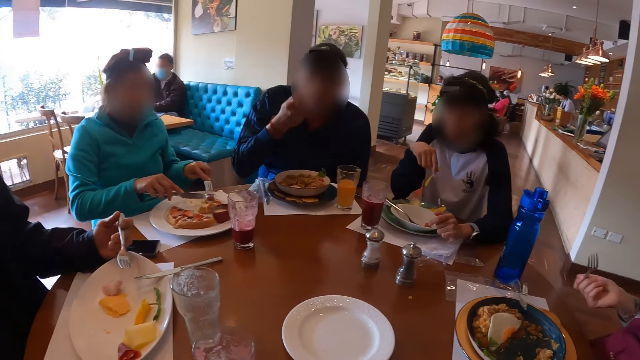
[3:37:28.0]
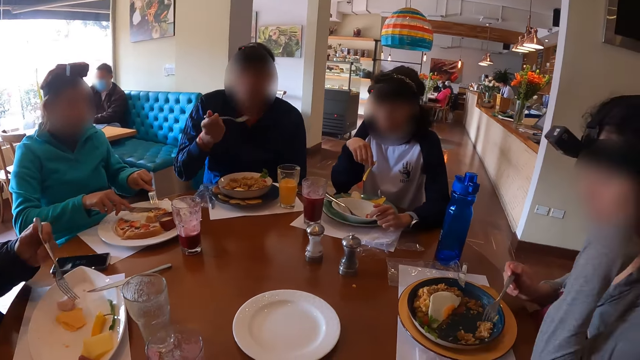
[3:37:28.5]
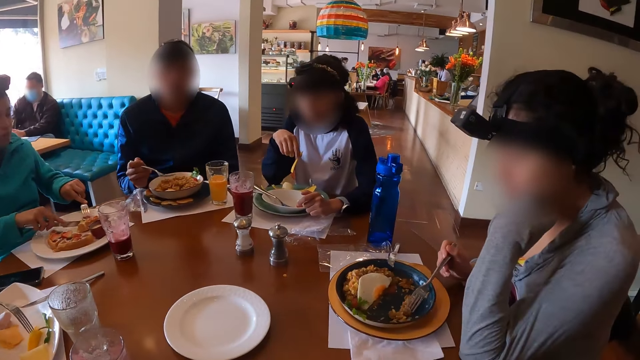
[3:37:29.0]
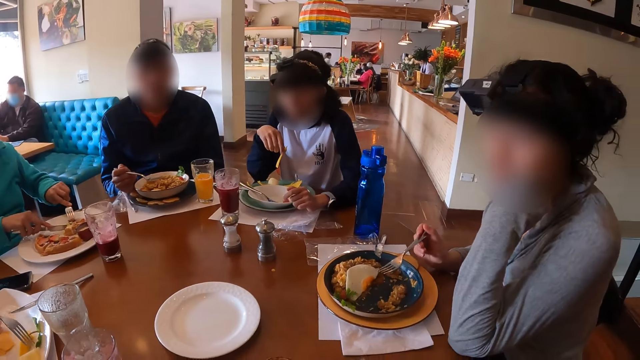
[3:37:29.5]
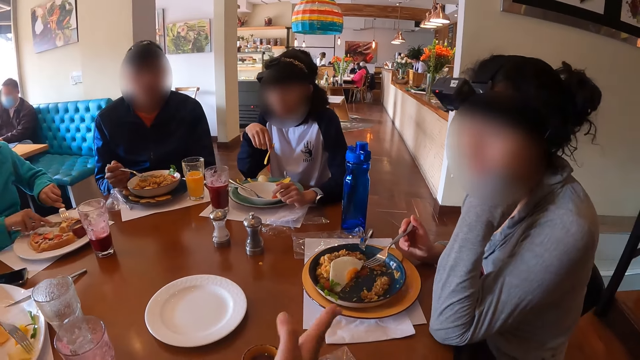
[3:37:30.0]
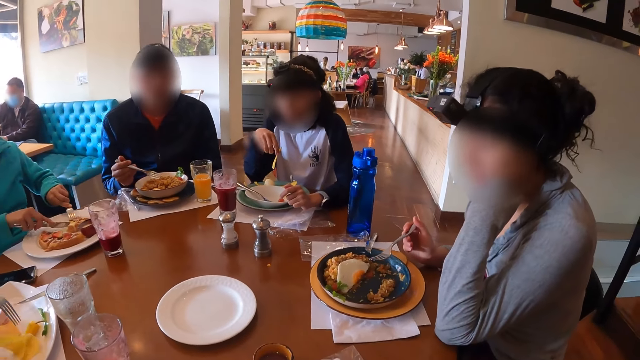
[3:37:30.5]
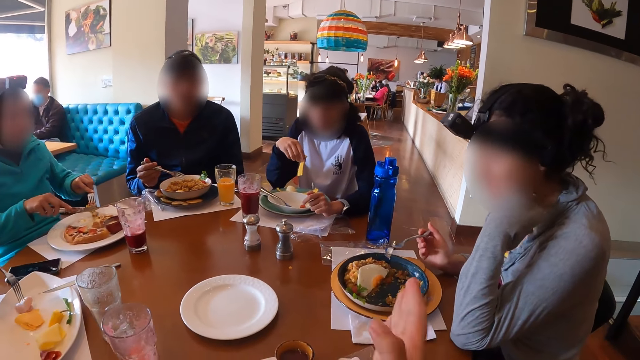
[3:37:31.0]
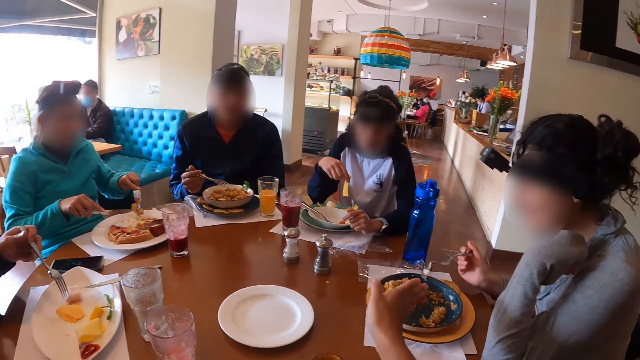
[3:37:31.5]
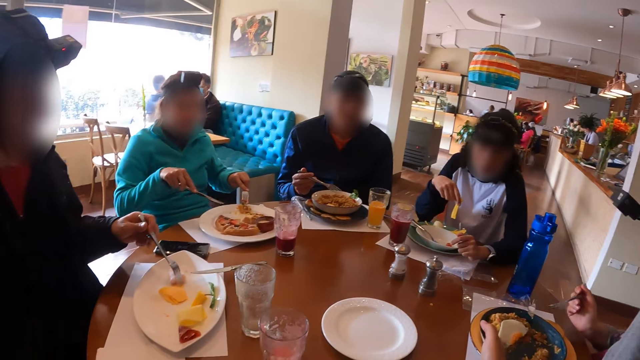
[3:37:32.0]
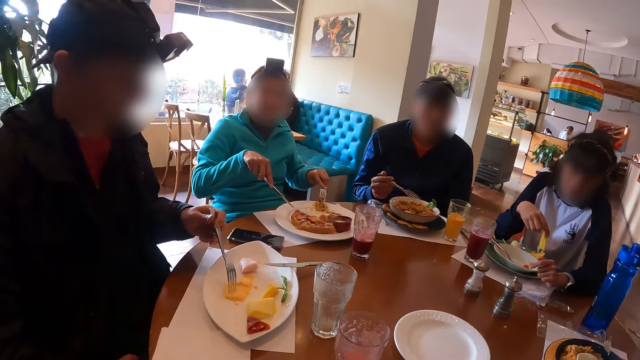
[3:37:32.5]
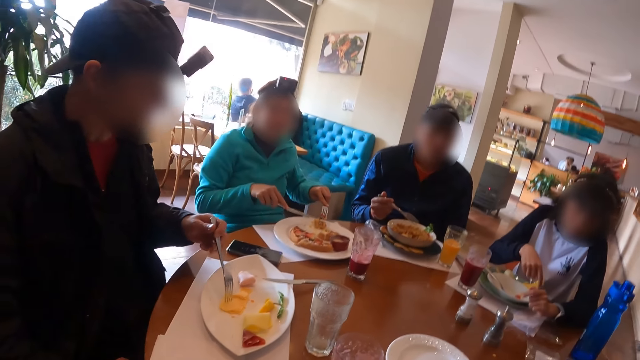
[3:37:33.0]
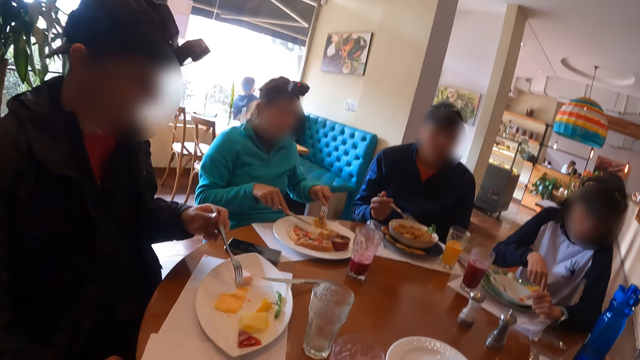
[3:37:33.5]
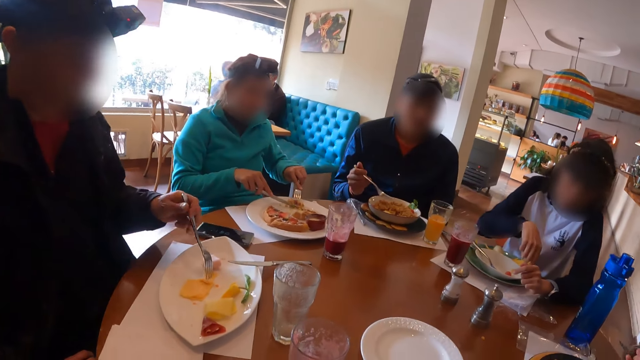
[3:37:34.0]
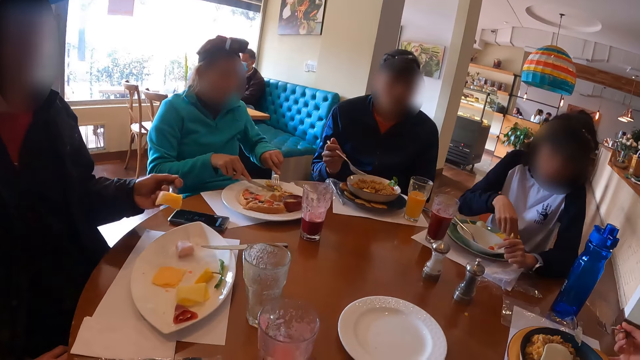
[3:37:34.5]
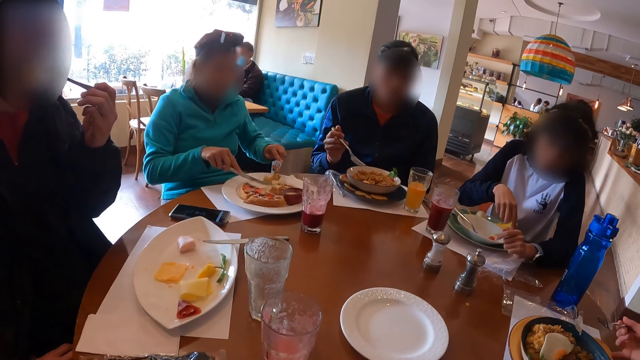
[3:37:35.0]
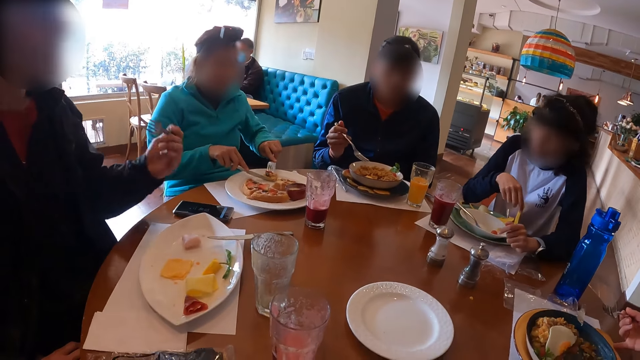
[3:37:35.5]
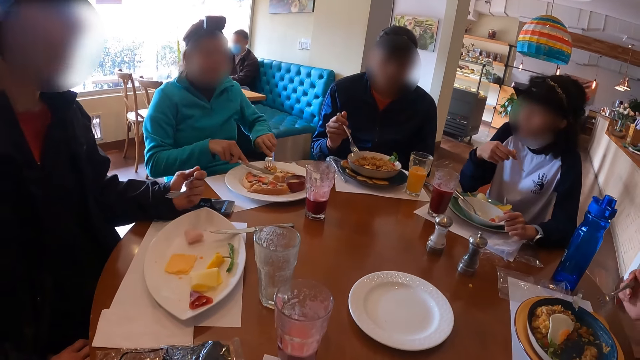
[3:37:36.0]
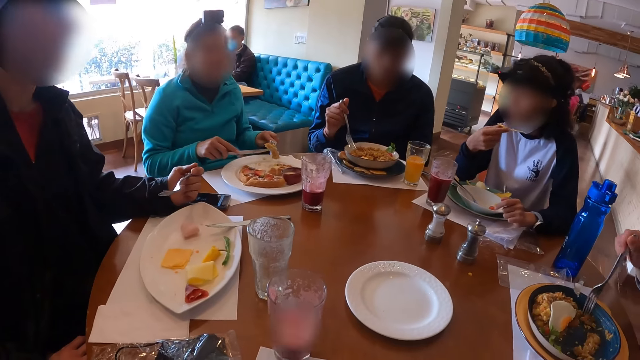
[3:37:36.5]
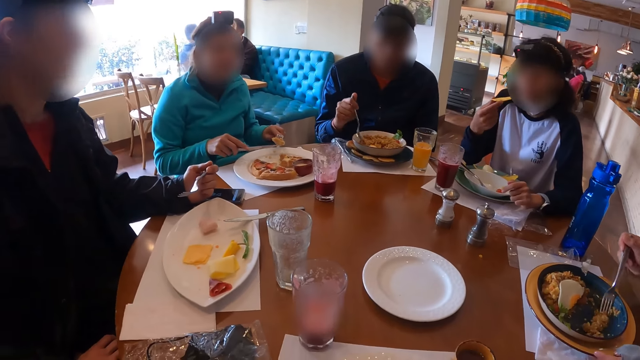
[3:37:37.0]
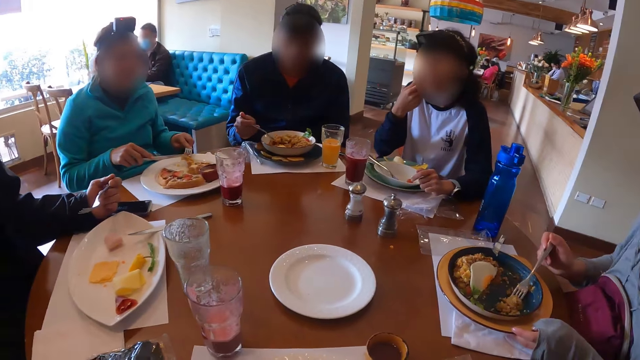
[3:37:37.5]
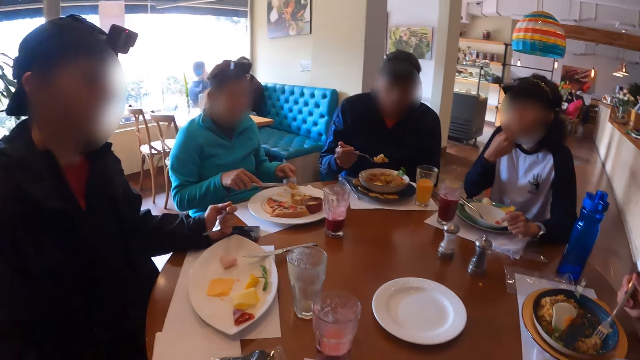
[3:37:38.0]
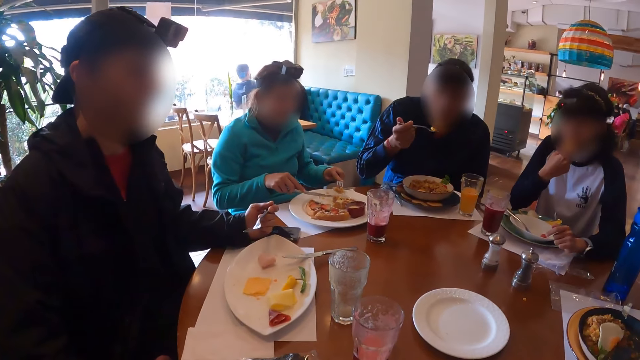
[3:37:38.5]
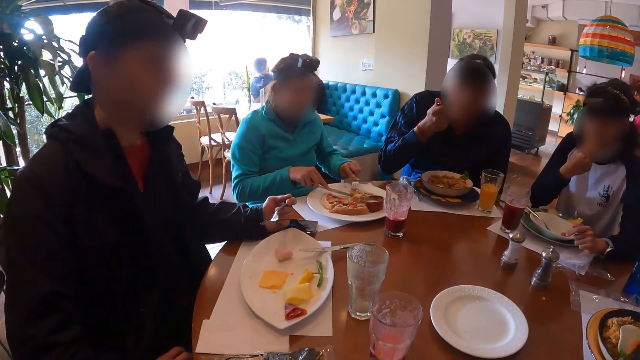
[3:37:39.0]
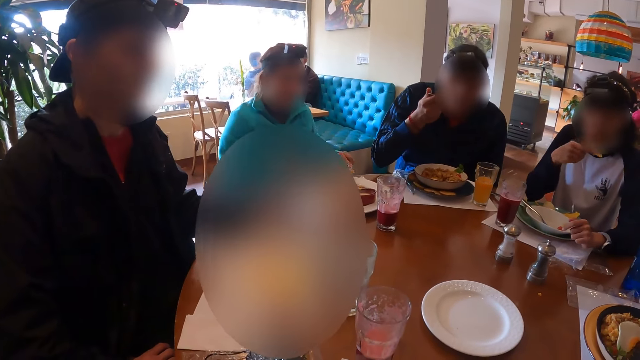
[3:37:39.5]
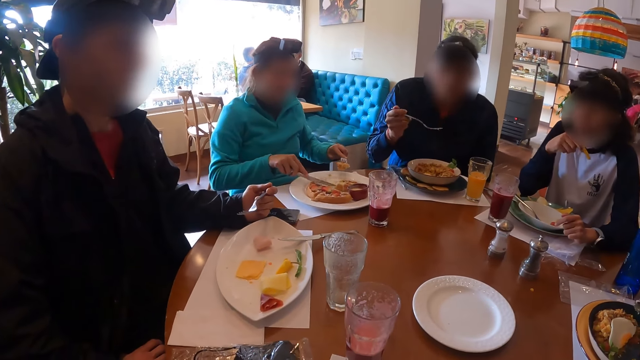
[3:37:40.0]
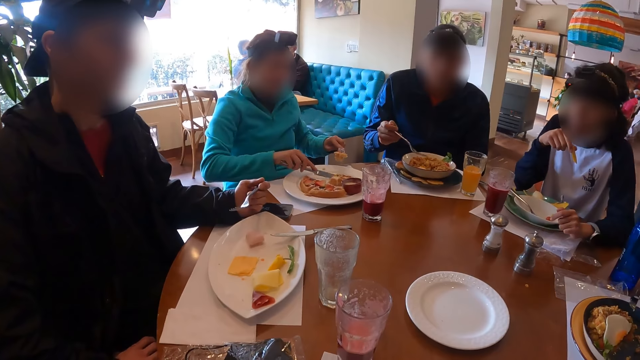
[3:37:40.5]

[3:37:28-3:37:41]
A man eats food from the plate on the table with the fork in his left hand. The camera wearer converses with a woman. Another woman scoops cream with the chips in her right hand from the plate on the table. The camera wearer, two men and three ladies eat food in a restaurant. The first woman eats food from the plate on the table with the fork in her right hand. The second woman eats out of the chips in her right hand. A third woman converses with the second woman. Another man eats food from the plate on the table with the fork in his right hand.

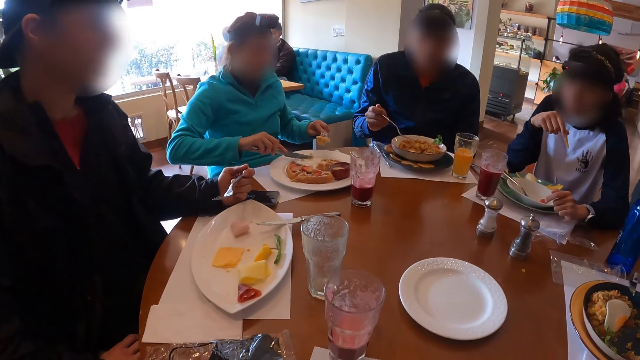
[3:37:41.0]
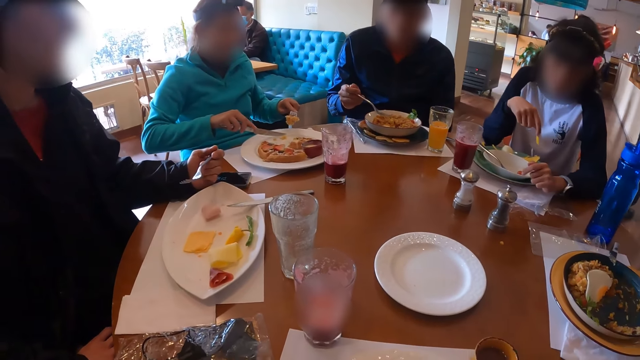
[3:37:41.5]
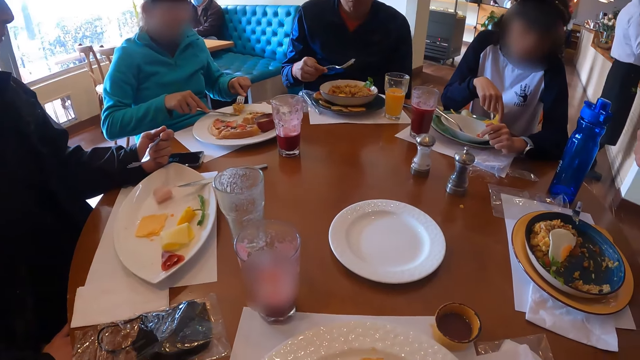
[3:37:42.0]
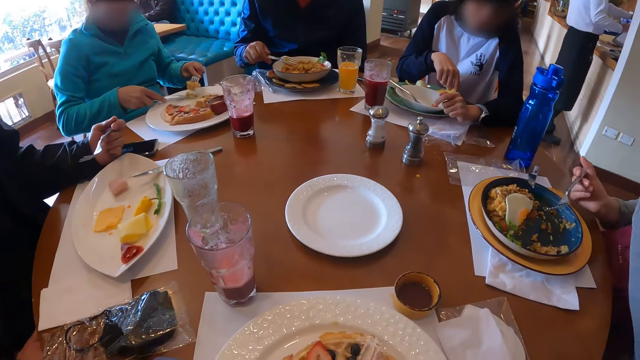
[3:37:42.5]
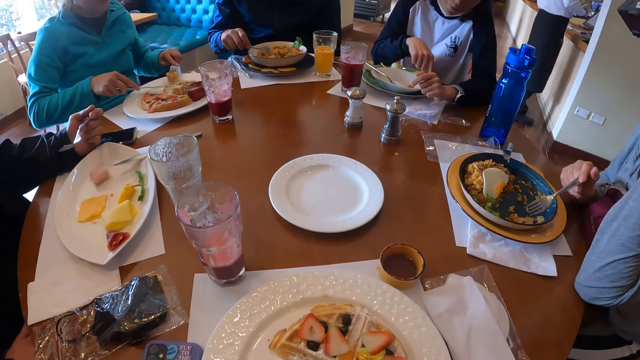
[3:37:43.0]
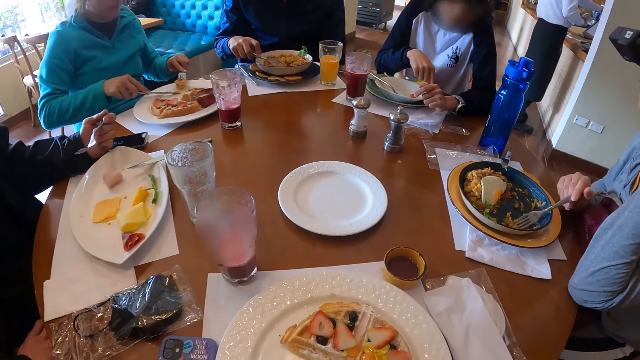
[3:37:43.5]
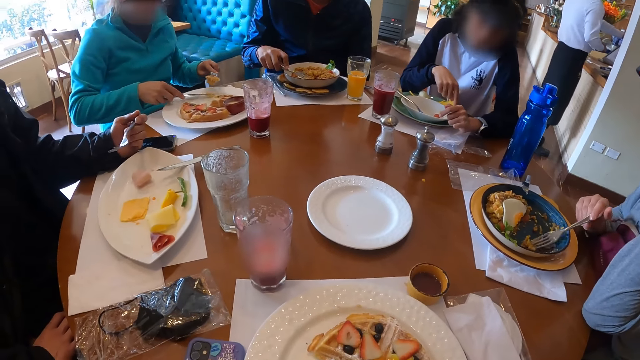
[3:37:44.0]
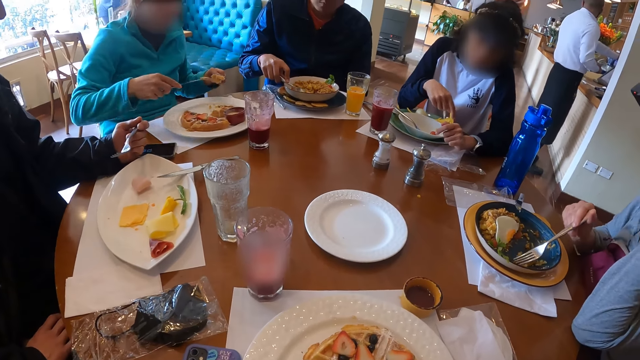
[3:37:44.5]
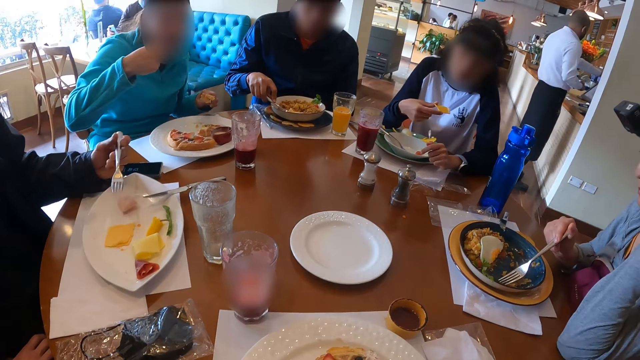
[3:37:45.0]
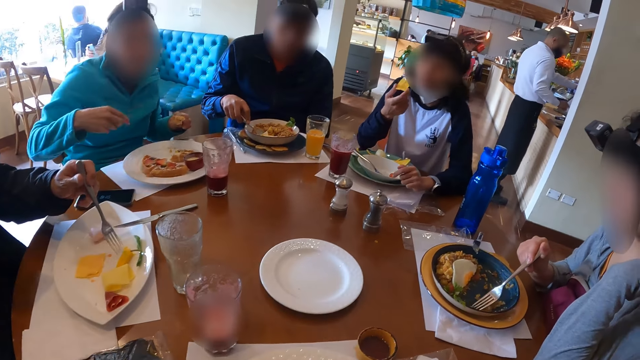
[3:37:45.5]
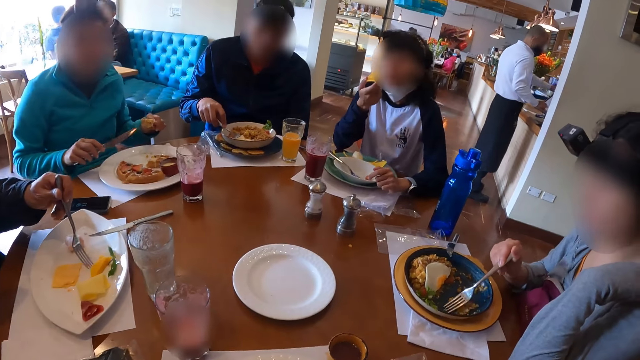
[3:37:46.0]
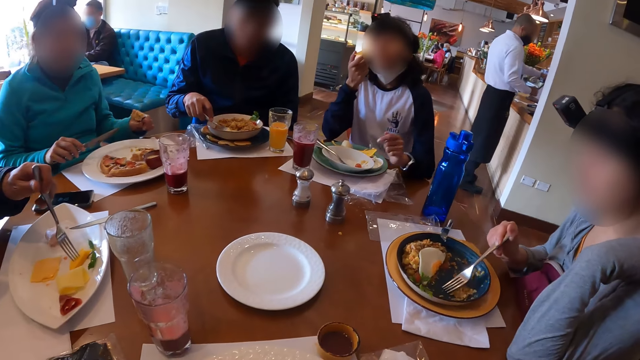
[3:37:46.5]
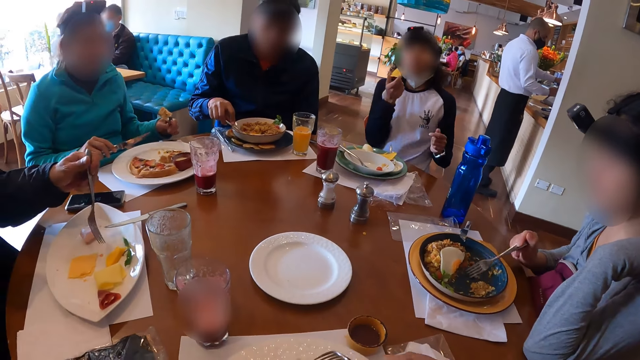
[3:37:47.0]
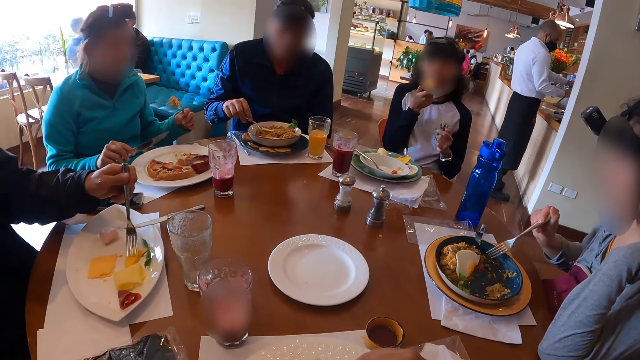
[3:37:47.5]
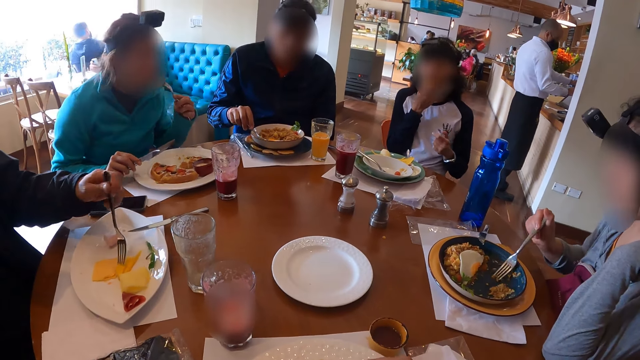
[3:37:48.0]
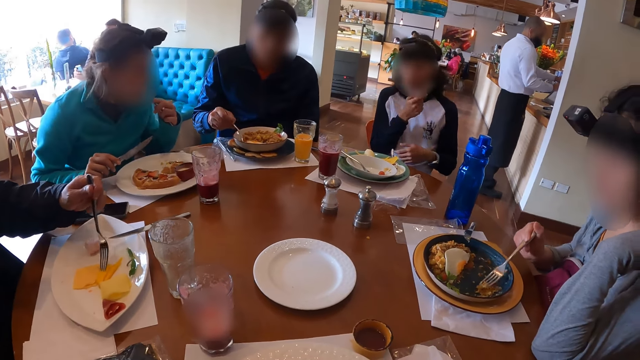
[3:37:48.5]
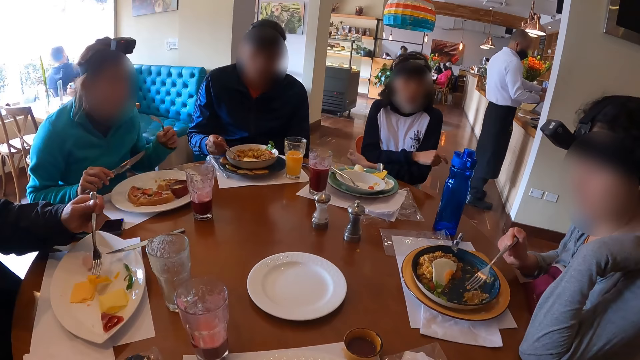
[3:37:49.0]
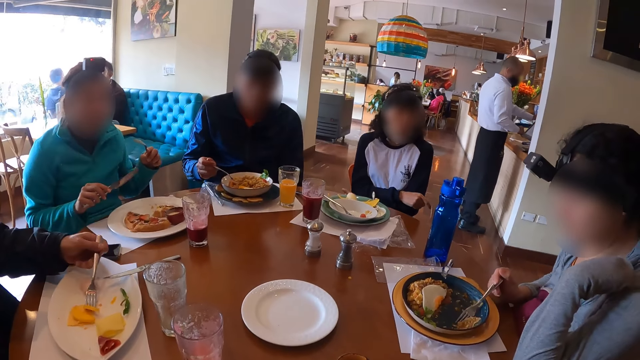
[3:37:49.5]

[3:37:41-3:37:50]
A woman scoops cream with the chips in her right hand from the plate on the table. A man eats food from the plate on the table with the fork in his left hand. The camera wearer eats food from the plate on the table with the fork in his right hand. The woman eats the chips in her right hand.
